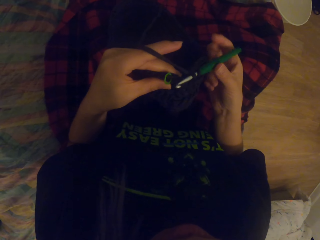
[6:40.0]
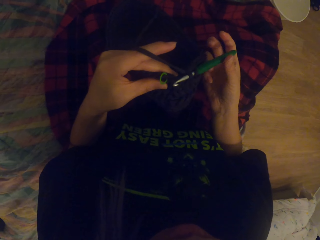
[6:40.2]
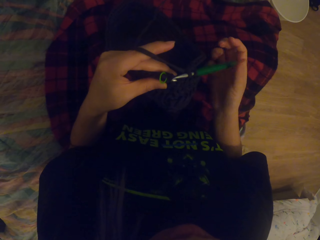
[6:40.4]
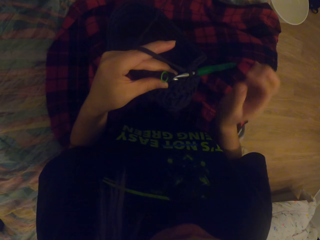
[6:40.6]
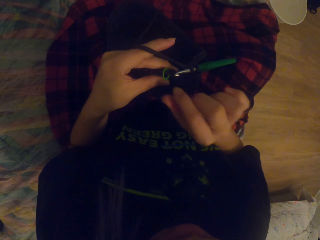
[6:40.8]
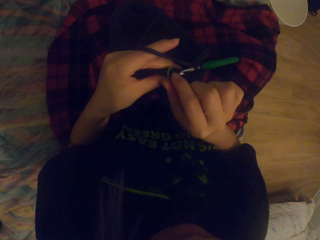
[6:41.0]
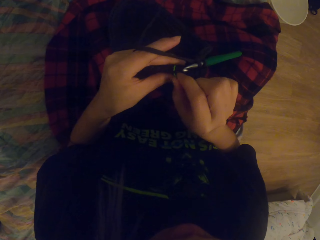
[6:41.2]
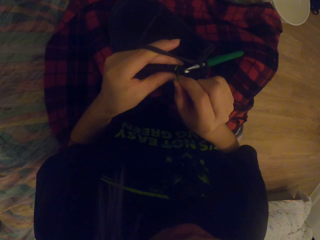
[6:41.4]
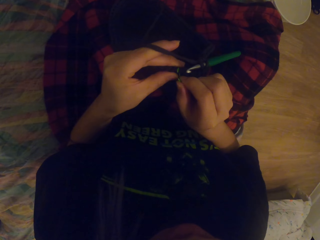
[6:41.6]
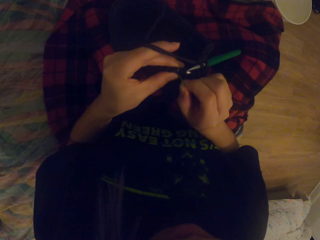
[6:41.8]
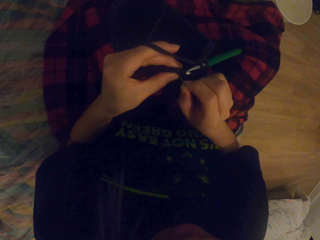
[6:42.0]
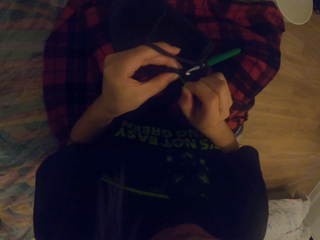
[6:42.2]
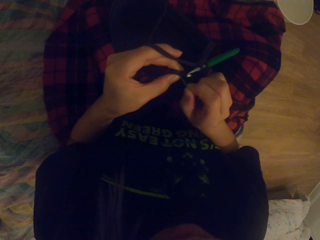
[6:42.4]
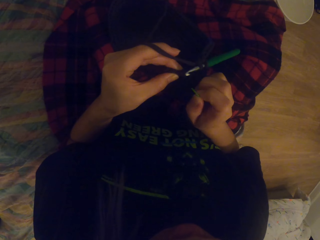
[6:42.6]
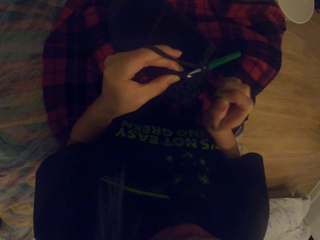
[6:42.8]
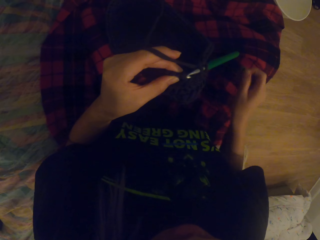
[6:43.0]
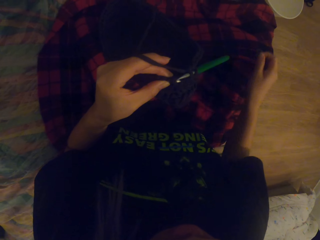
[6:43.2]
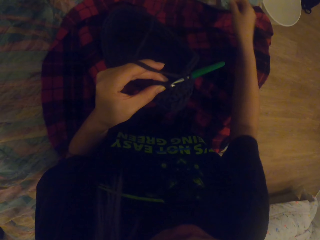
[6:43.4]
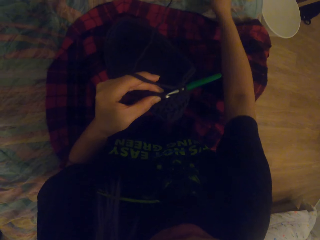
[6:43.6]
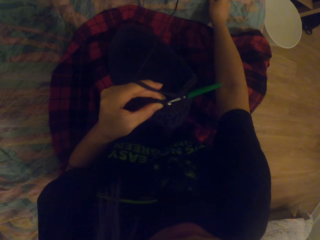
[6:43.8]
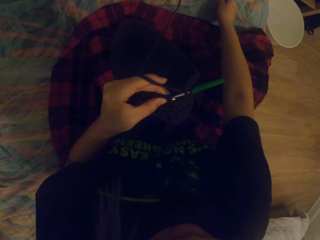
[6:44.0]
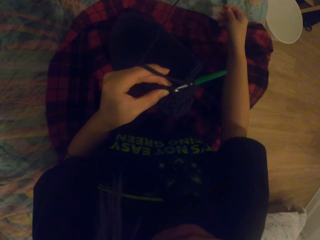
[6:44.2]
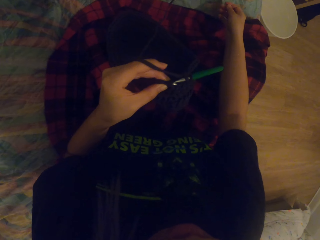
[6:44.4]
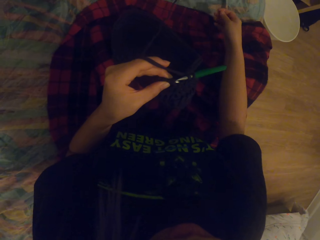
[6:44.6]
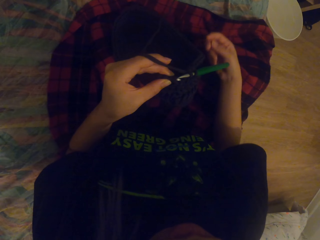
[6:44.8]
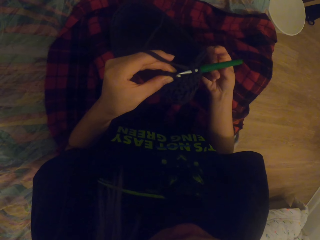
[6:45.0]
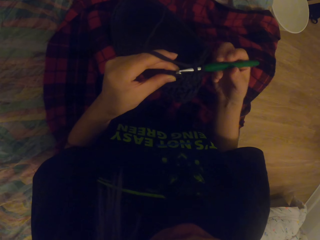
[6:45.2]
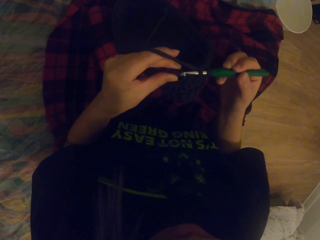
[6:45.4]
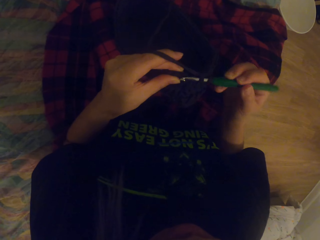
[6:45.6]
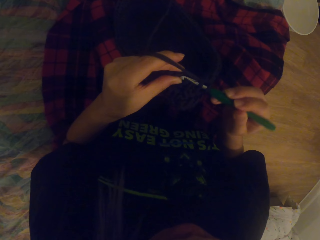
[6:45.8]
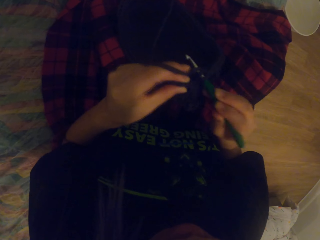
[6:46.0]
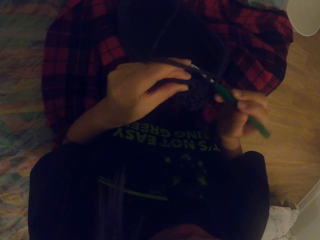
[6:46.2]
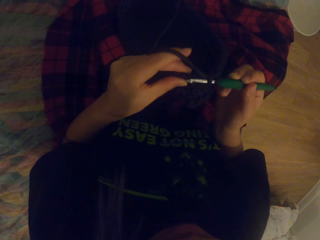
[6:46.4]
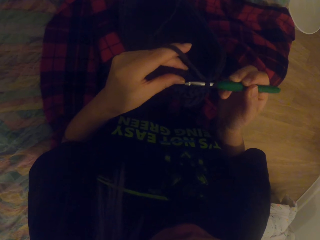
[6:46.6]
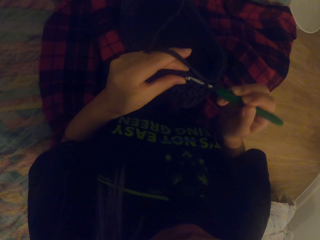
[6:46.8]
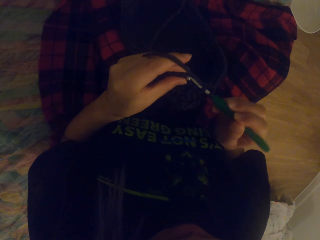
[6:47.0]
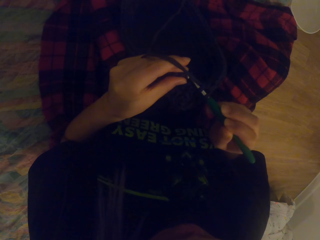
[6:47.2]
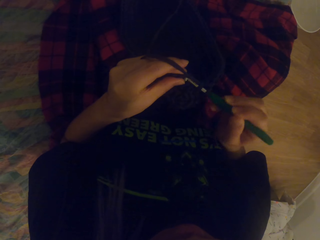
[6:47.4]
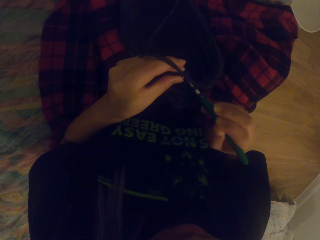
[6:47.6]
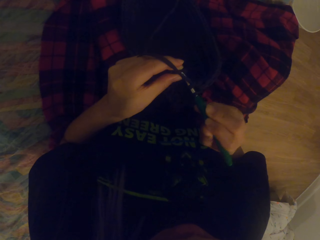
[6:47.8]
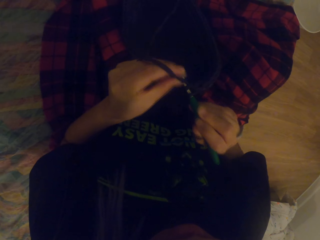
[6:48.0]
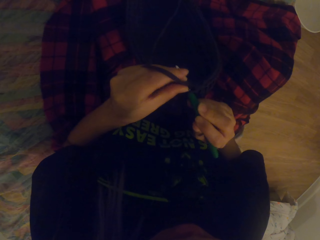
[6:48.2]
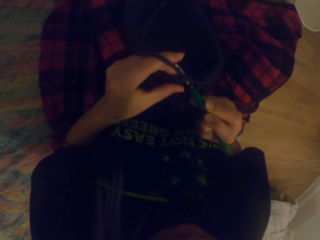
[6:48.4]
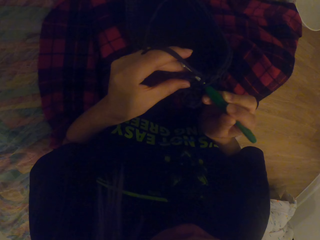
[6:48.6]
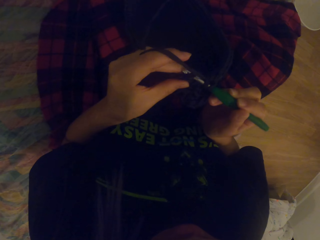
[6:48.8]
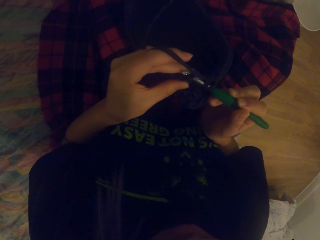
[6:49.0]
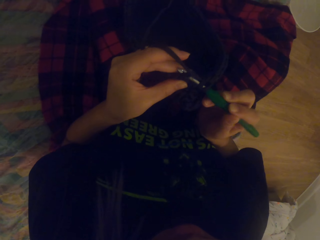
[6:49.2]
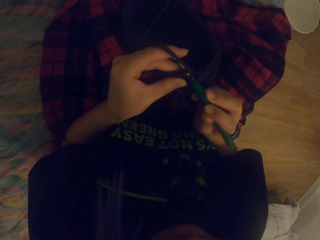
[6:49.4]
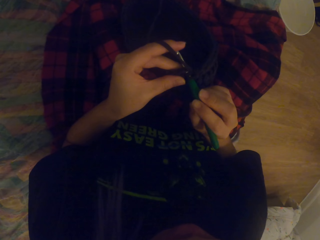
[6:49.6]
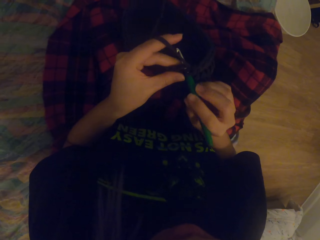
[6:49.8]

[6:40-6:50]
The camera wearer pulls the thread. They remove something. They throw the thread. They touch the needle. They knit the fabric with the needle.

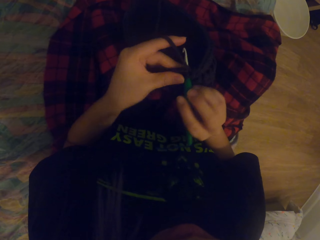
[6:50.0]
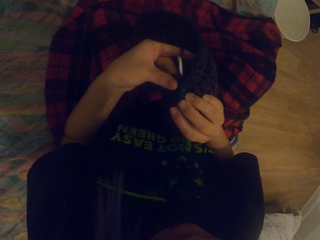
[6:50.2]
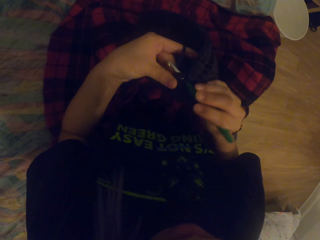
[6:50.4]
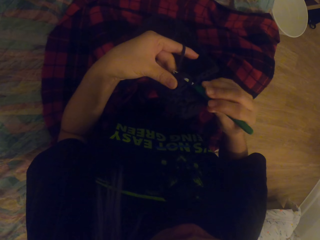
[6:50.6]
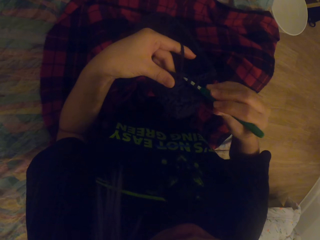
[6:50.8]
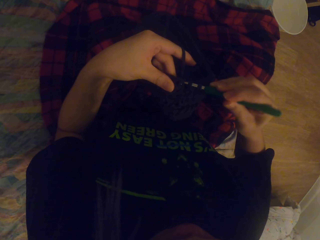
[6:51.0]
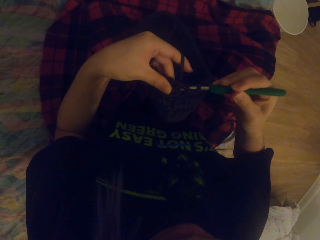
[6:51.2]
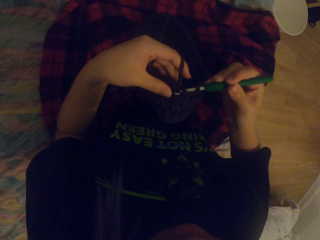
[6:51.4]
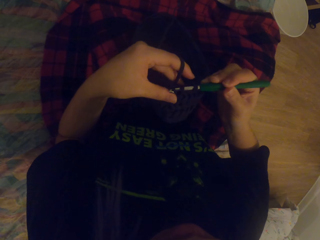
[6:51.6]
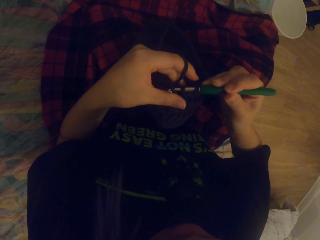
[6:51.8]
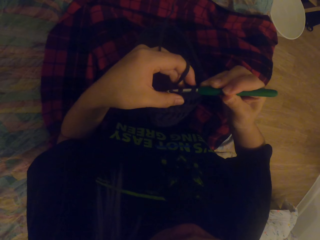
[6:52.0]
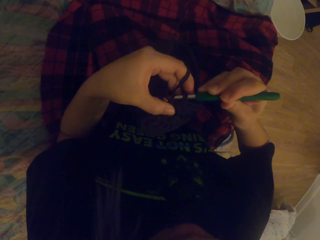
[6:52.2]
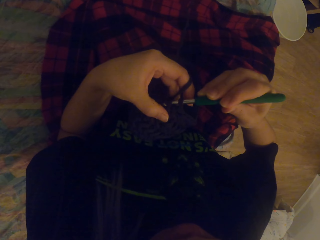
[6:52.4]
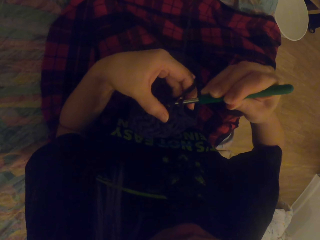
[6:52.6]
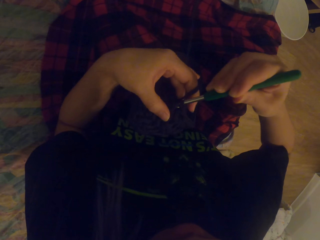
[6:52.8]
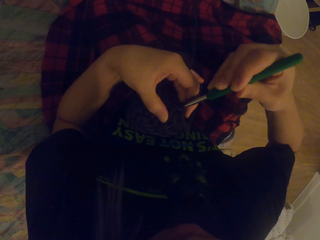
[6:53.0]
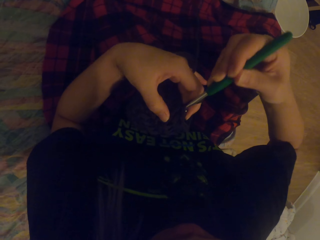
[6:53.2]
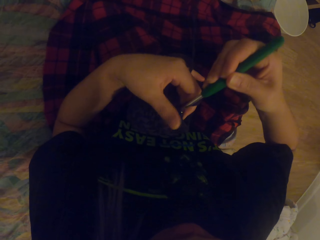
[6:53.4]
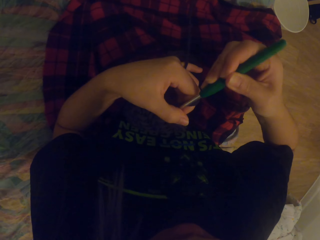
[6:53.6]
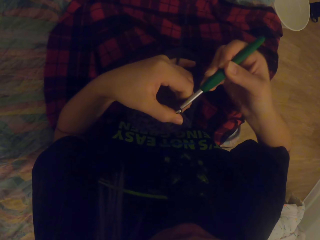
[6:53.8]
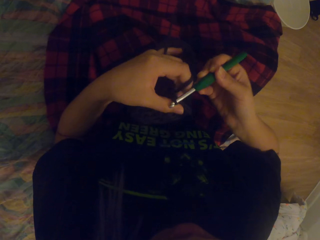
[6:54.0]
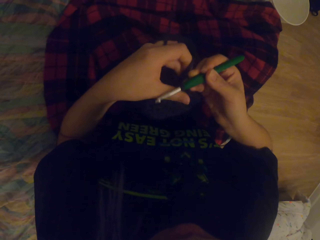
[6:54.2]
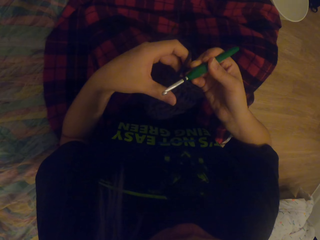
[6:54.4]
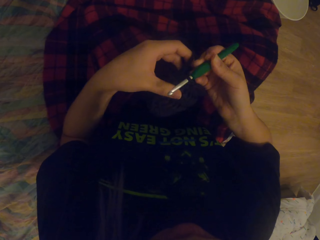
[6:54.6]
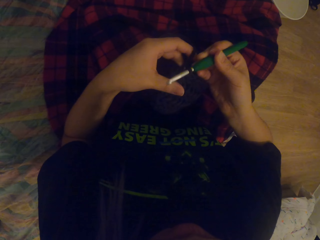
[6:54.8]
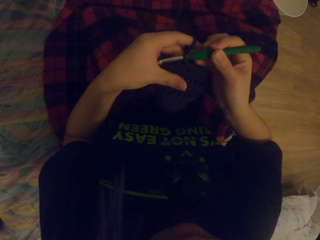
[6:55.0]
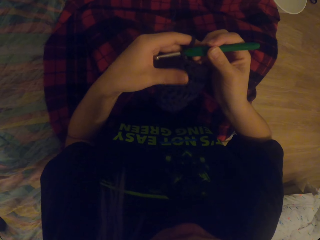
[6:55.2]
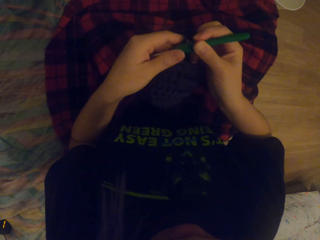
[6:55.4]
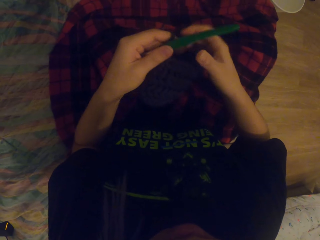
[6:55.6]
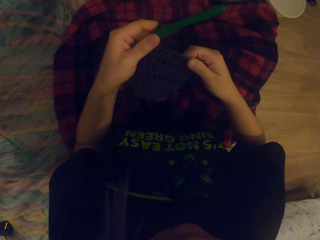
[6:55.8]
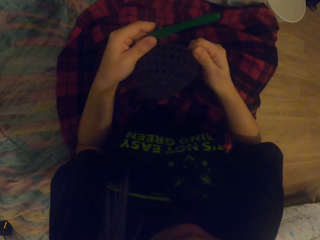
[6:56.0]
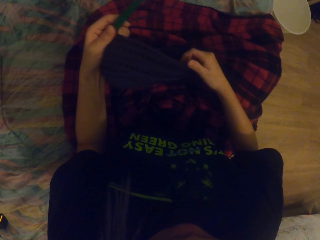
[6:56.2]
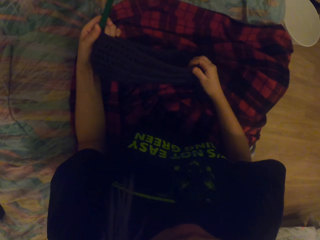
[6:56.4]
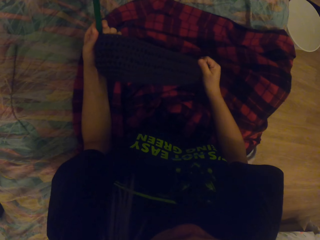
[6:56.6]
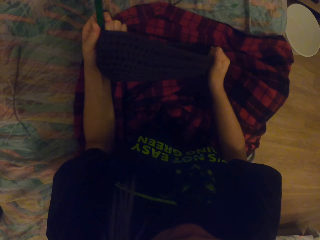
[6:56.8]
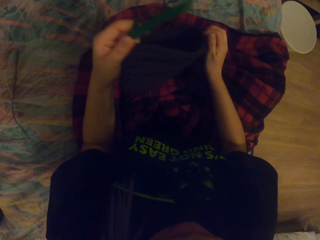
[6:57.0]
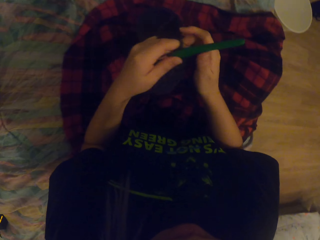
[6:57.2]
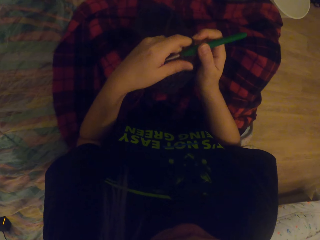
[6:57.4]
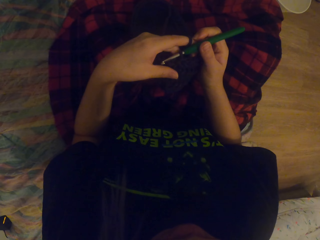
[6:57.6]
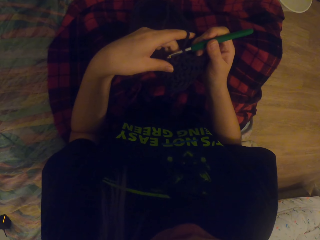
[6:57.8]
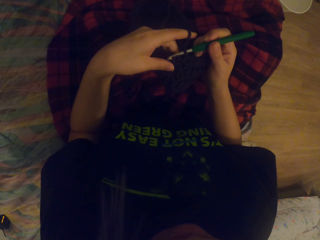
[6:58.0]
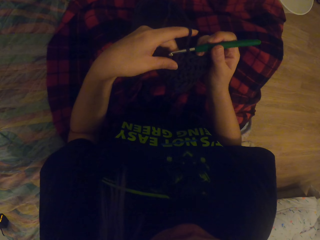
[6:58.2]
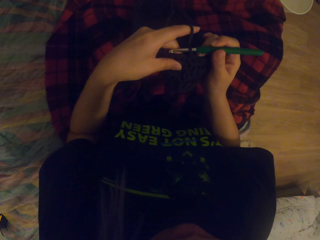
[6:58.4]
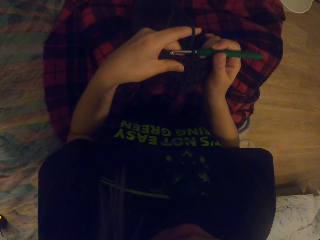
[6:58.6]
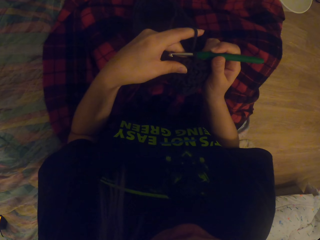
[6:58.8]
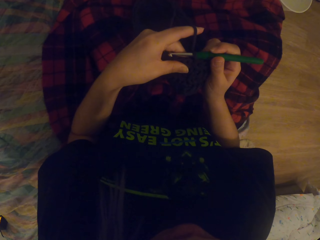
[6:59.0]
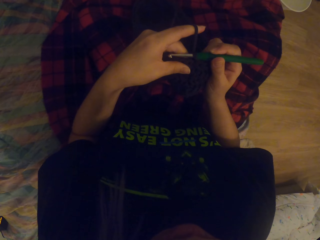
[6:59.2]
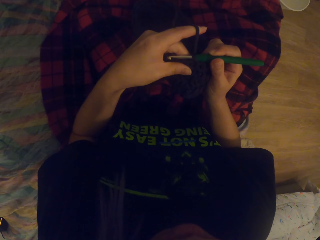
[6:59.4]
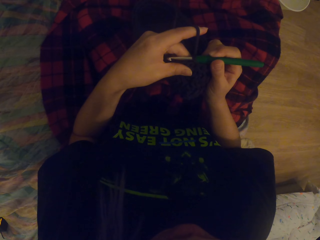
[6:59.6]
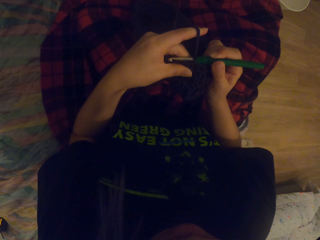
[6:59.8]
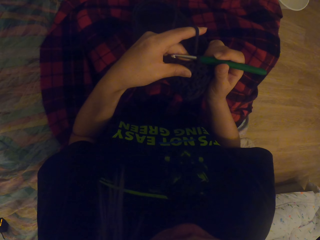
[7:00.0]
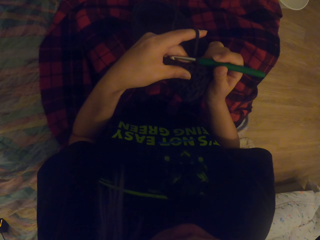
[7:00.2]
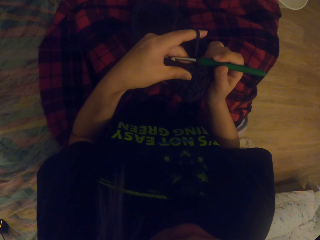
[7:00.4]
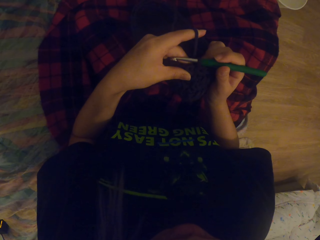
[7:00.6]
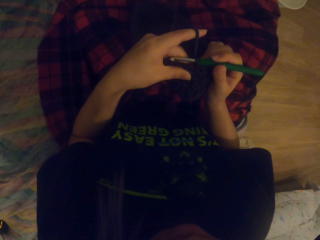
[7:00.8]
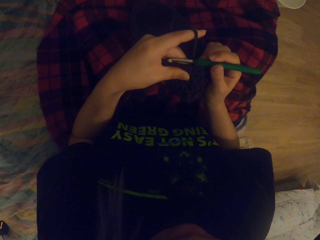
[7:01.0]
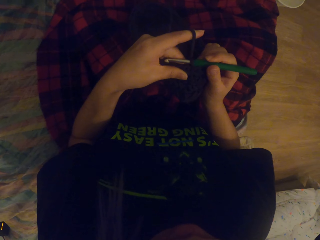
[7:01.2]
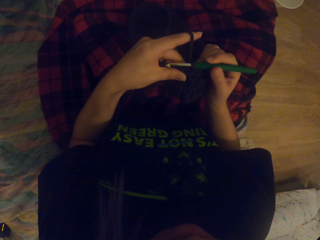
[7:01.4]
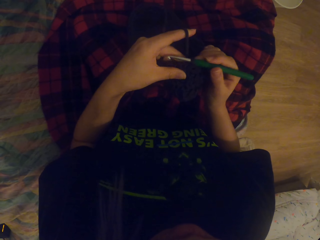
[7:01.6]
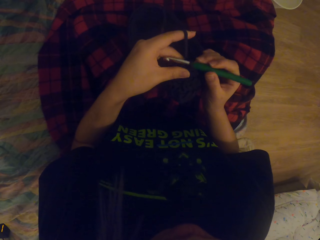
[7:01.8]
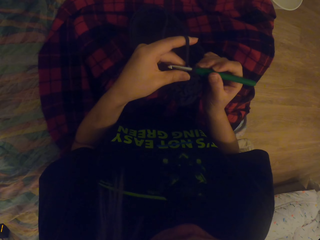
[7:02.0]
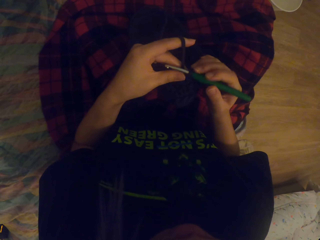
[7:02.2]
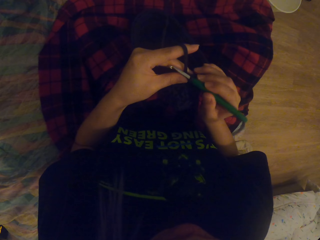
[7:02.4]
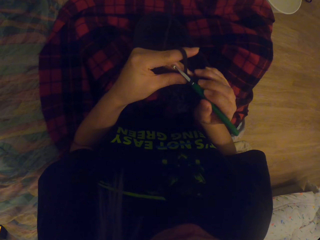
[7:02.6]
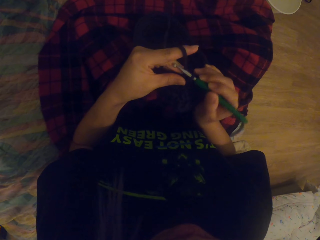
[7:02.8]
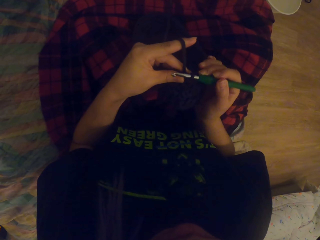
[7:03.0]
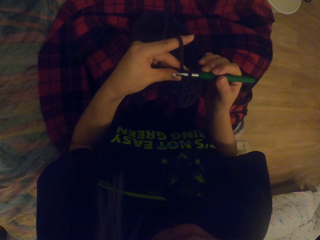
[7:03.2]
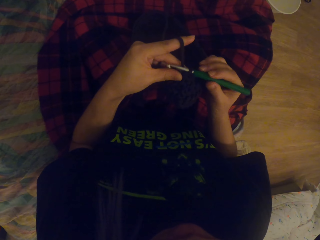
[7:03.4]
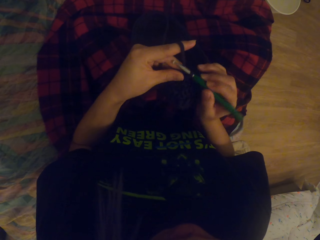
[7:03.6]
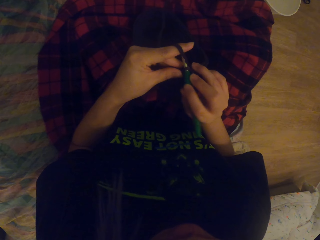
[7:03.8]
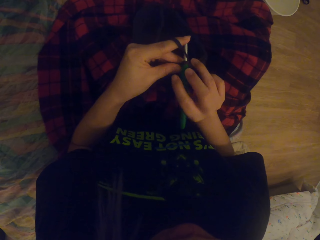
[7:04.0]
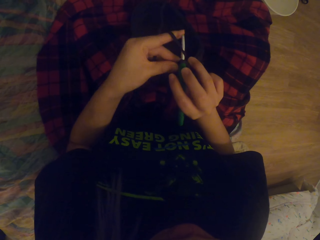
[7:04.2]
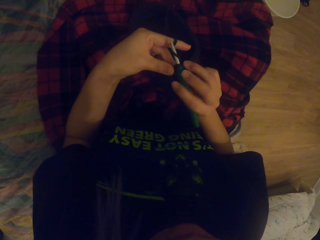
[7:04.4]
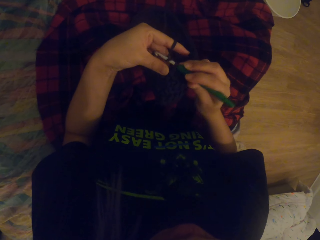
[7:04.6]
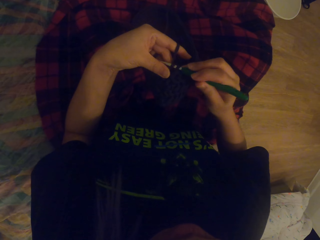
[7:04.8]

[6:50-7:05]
The camera wearer pulls the needle. They pass the needle to the left hand. They touch the fabric. They move the fabric. They pass the needle to the right hand. They look at the fabric. They knit the fabric with the needle.
